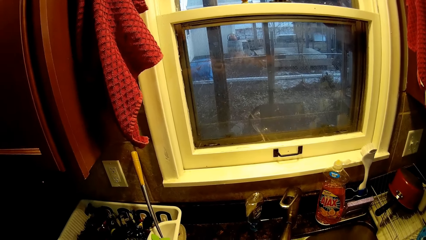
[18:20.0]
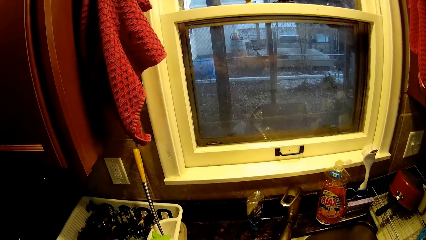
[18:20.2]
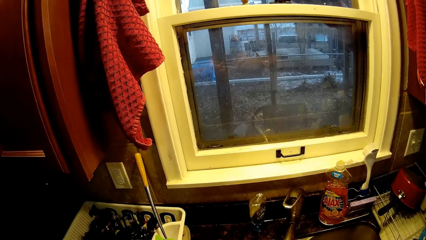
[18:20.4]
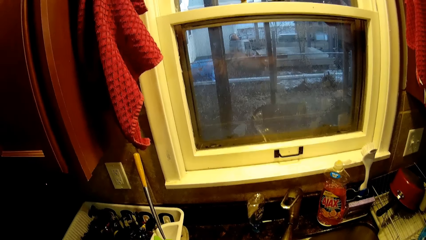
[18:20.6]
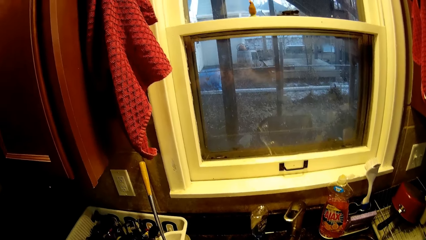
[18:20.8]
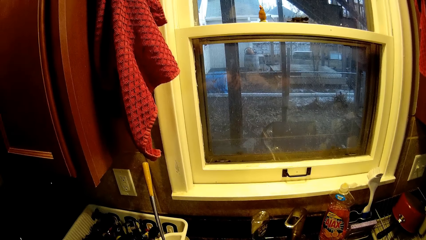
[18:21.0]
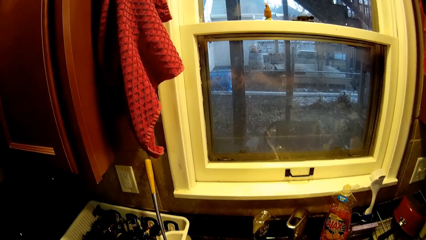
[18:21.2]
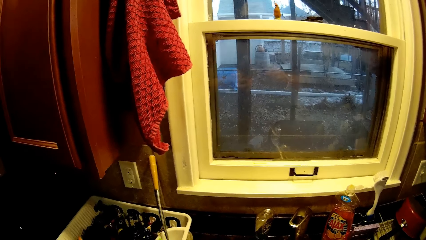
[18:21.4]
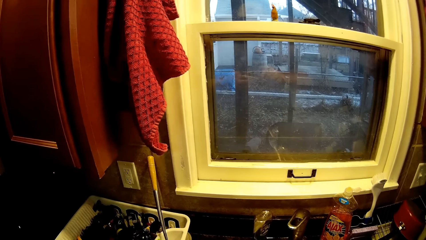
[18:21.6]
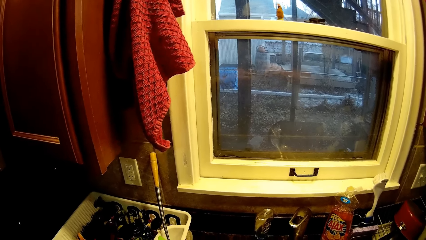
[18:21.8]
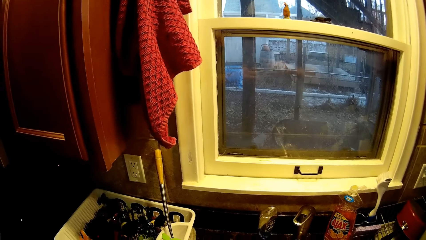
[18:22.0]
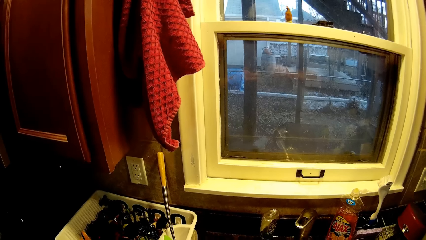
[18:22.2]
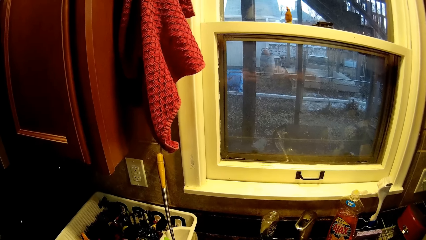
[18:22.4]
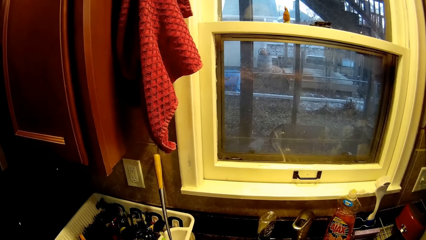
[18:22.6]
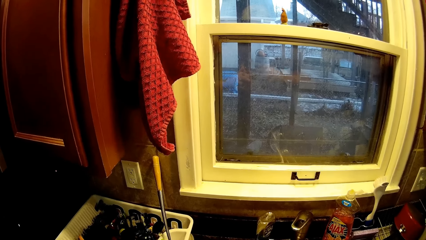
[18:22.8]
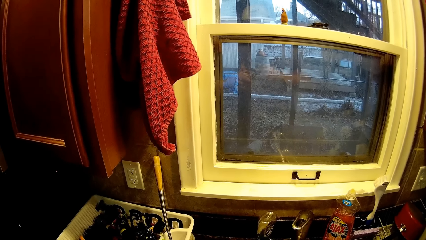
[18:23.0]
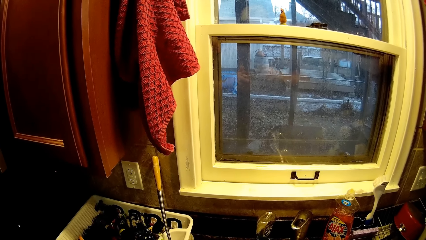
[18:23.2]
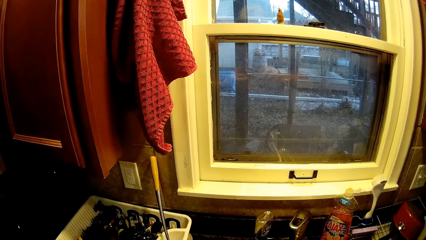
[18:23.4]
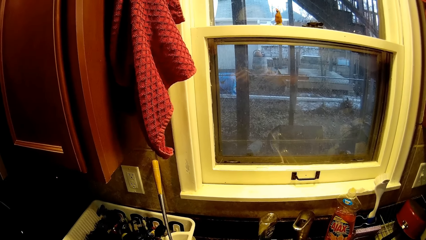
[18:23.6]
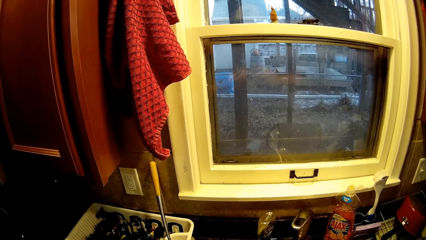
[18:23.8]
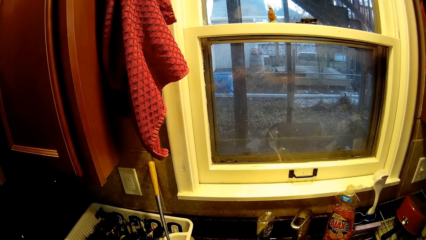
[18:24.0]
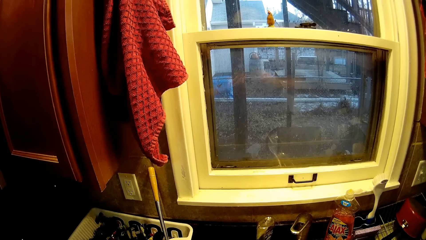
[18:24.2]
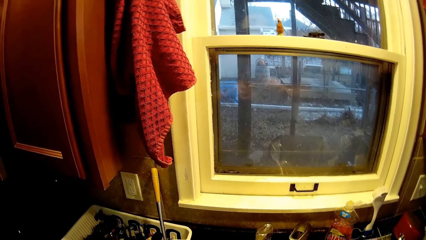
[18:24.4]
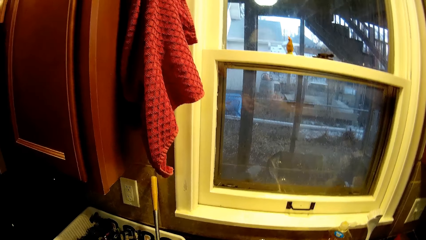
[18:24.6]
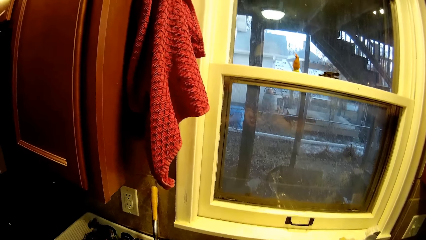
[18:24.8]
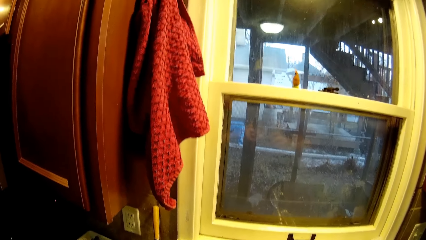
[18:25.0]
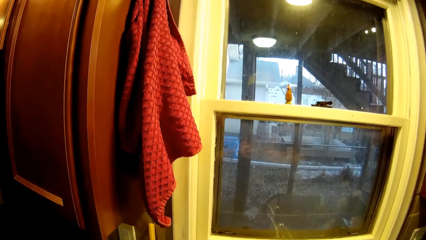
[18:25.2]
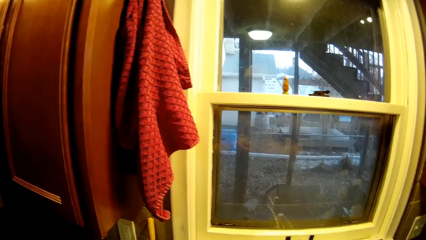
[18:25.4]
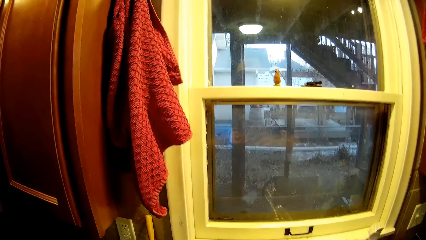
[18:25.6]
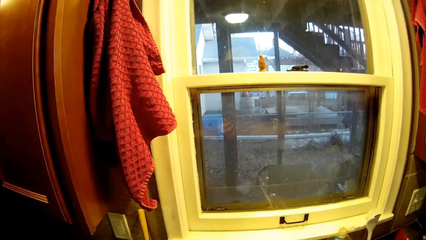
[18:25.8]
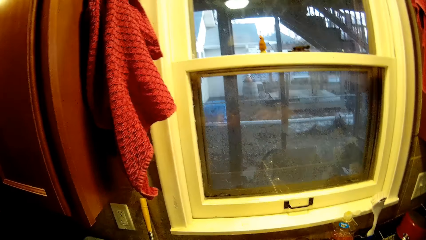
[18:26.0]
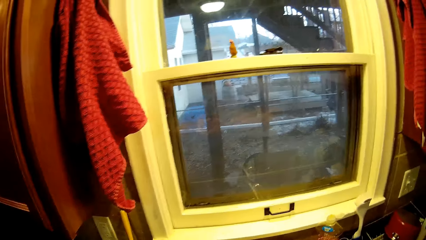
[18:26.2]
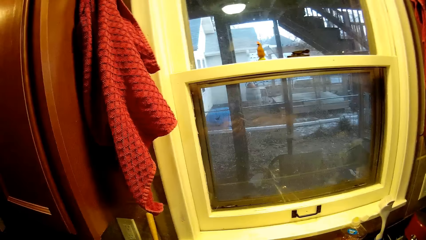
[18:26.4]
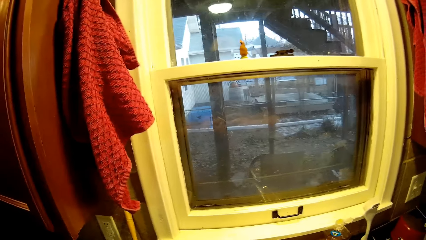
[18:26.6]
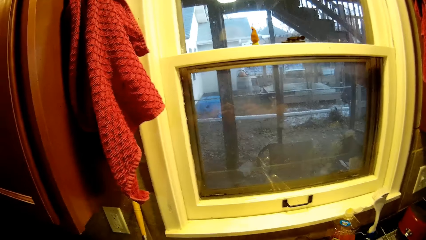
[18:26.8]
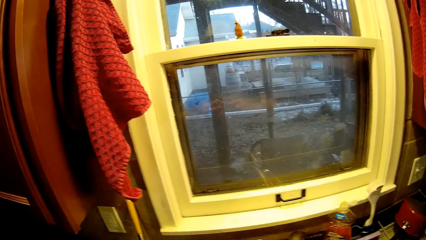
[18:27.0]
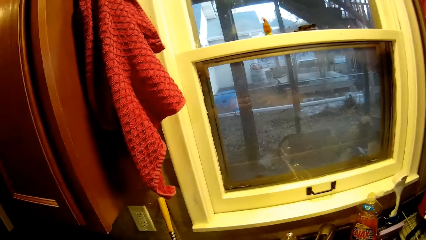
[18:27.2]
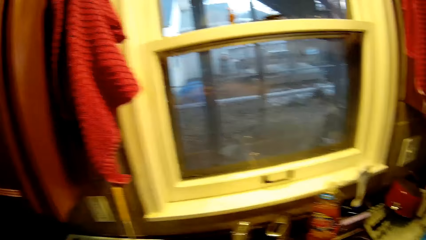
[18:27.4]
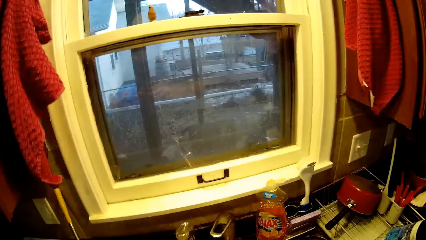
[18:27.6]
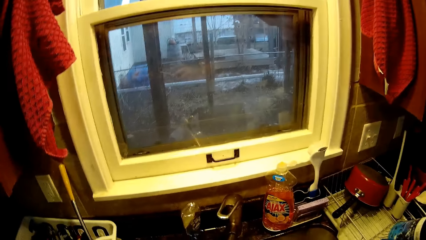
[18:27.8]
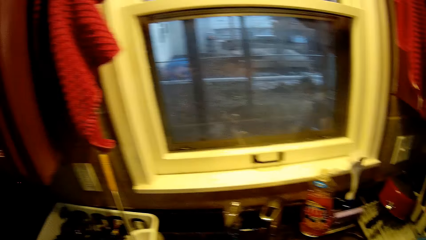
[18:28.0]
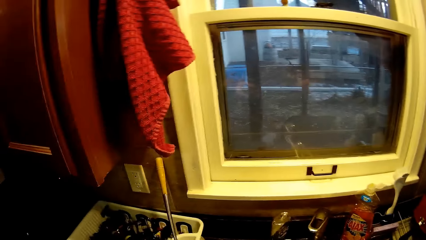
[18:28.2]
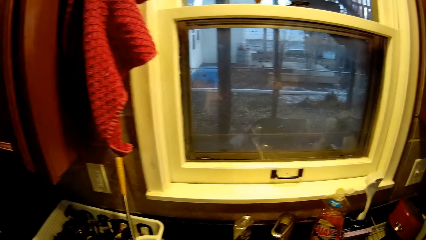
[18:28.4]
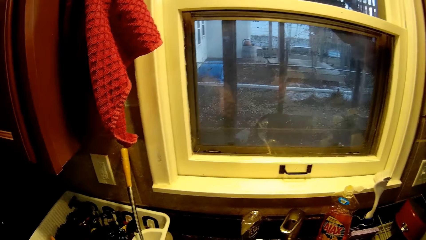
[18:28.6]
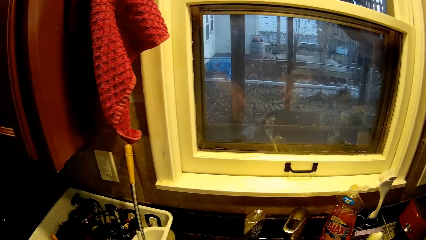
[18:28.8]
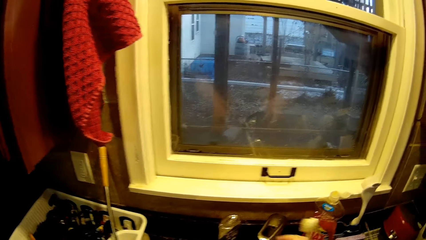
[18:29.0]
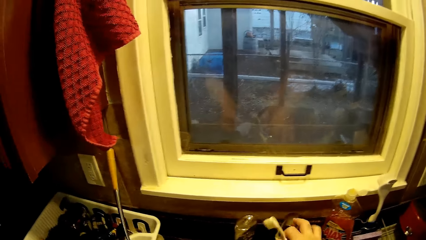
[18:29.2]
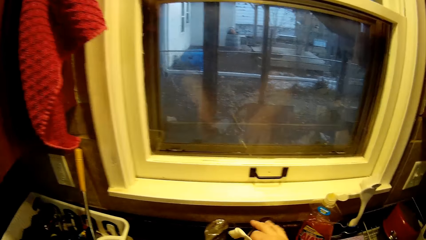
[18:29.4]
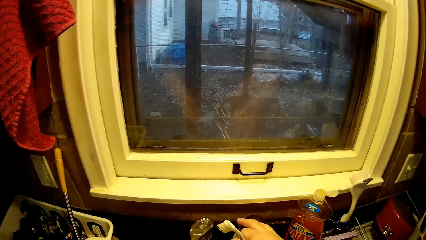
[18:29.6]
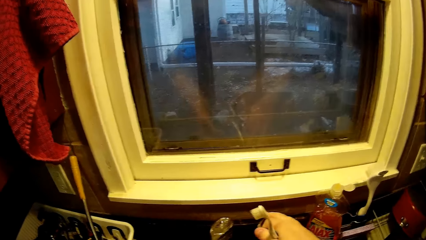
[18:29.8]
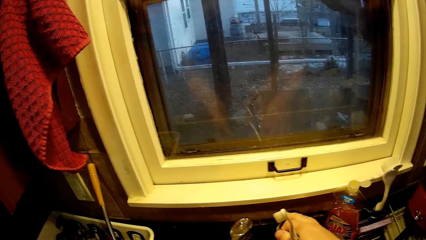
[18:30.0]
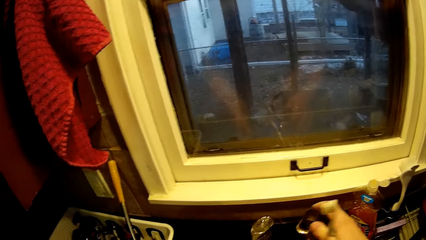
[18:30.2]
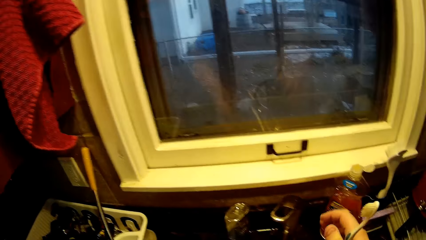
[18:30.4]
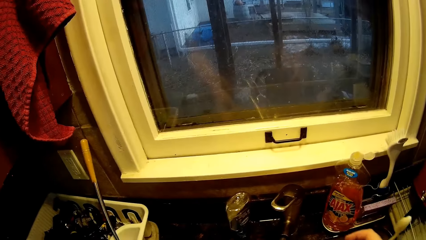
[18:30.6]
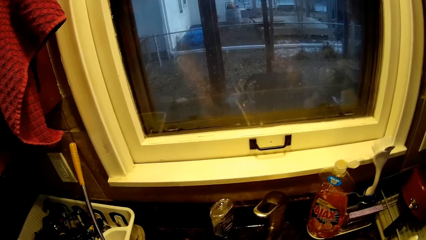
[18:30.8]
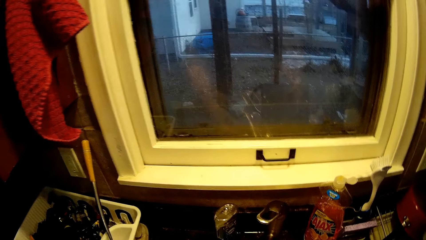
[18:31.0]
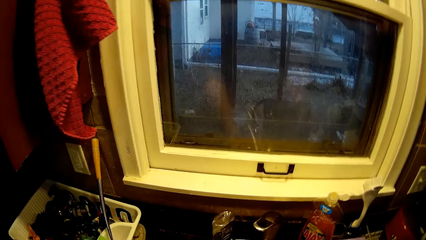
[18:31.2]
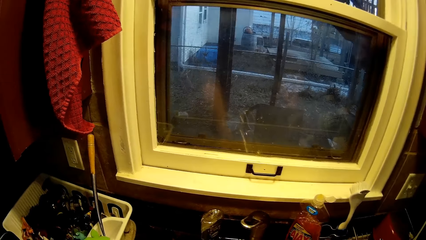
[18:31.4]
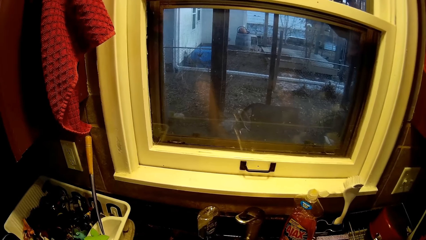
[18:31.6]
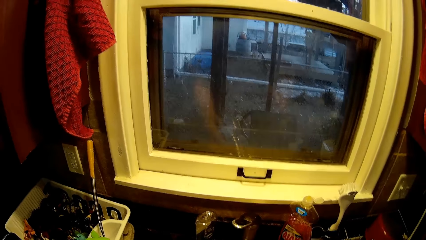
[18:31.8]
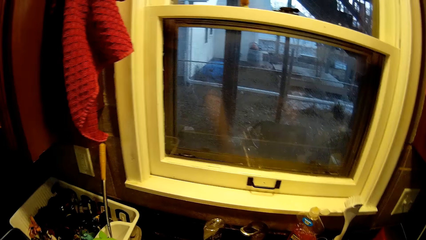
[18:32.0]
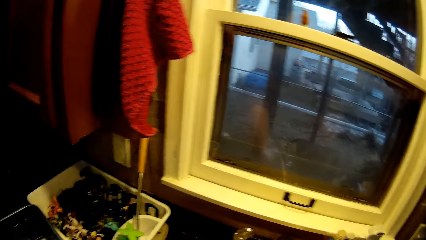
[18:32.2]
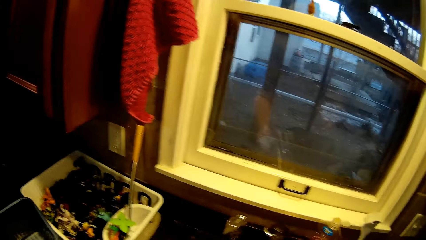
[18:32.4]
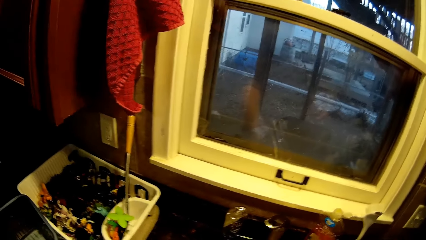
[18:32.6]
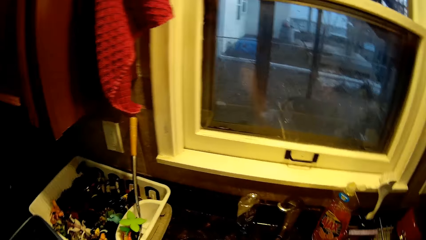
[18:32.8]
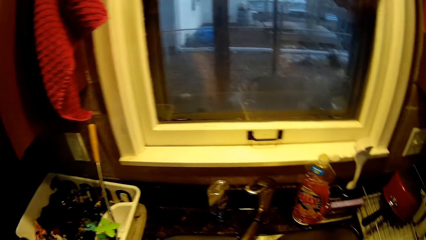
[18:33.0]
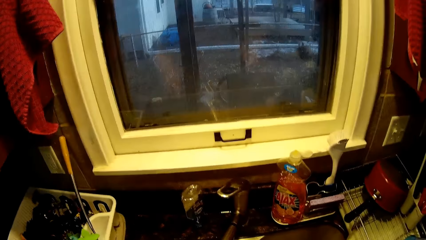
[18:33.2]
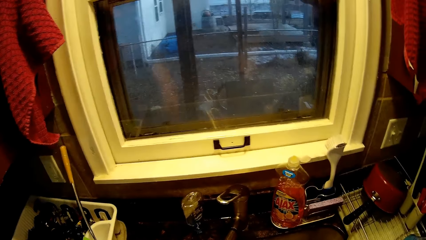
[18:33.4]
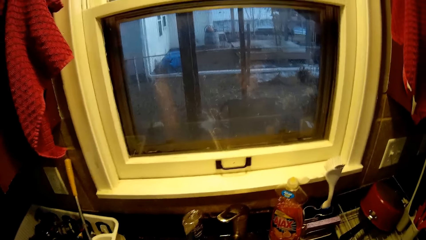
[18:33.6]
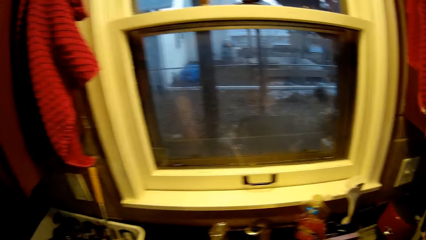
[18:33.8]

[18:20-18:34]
The camera wearer scrubs a toy with a toothbrush. They hold the toothbrush. They open a tap of water. They turn around. They rinse the toy.

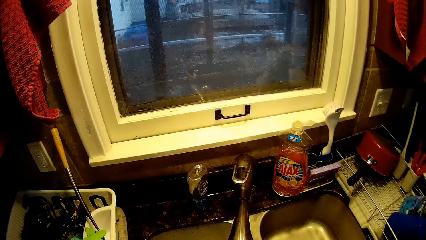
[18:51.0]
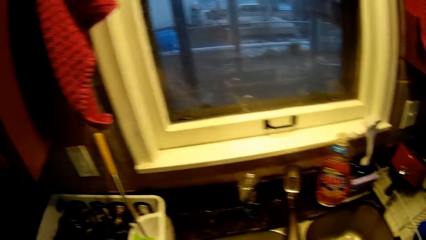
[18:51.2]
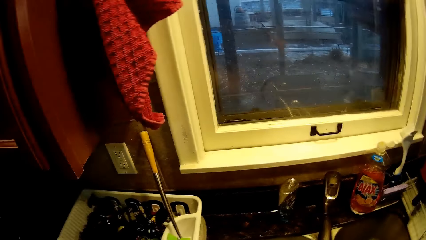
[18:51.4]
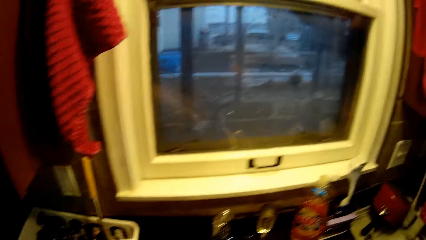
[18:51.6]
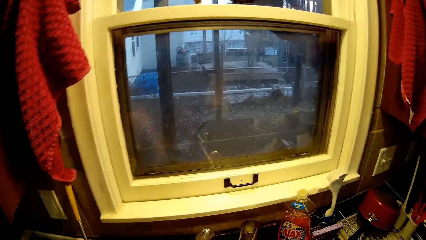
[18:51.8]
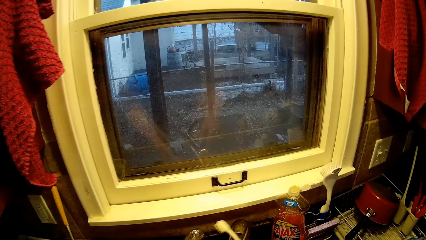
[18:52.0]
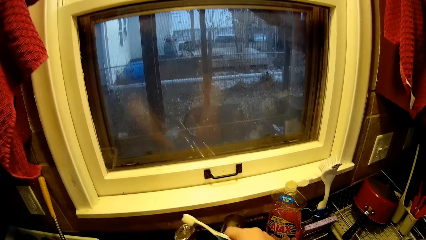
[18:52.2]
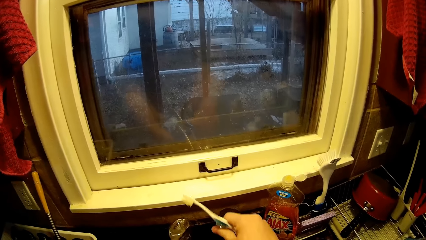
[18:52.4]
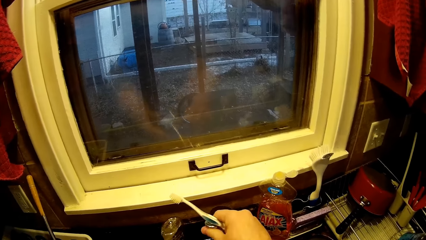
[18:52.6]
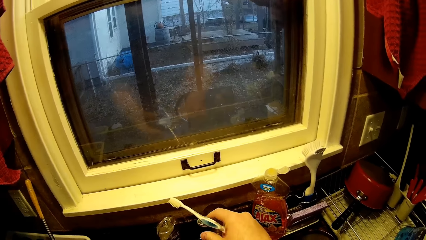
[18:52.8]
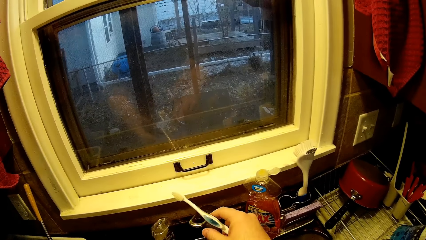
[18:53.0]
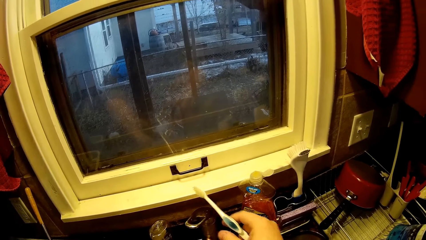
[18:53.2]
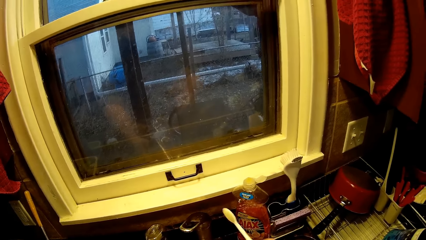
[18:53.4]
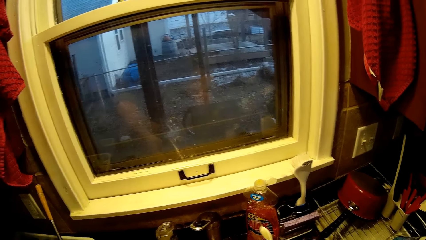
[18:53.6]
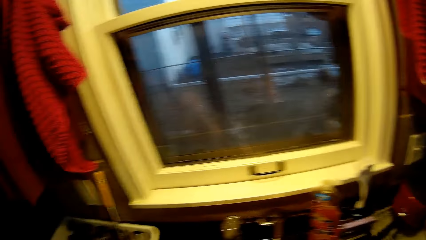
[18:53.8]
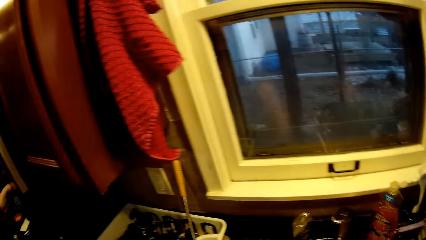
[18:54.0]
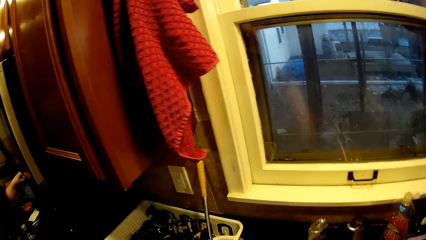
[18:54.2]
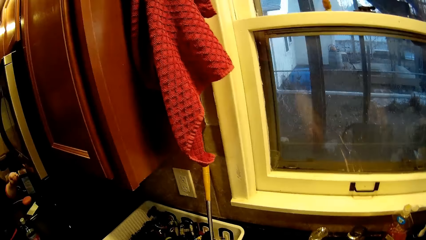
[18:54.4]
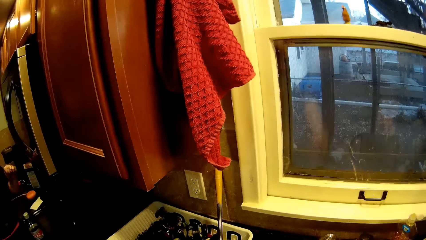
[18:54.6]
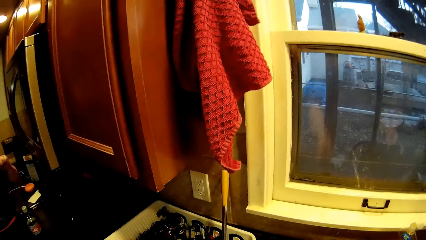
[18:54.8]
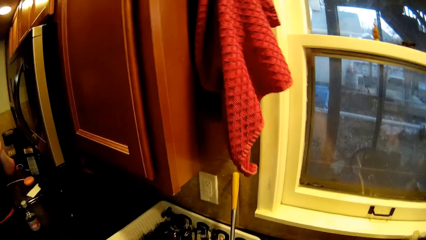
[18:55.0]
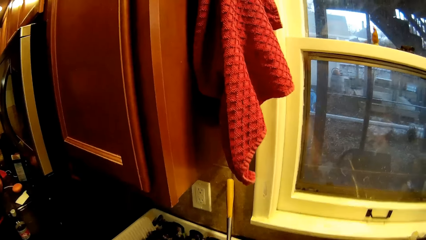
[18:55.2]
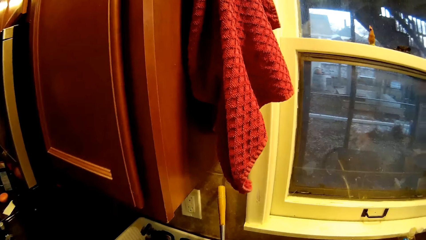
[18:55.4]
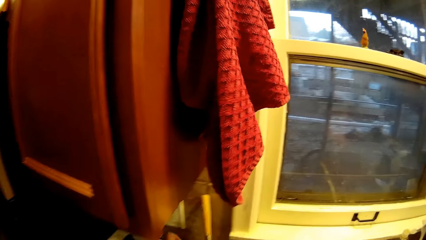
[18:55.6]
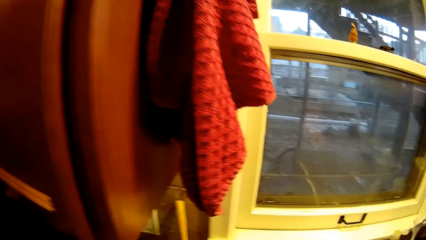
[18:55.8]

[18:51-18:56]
The camera wearer holds a toothbrush. They open a tap of water. They hold the tap. They hold the toothbrush. They rinse a toy. They turn around. They shake the toy. A man leans on the counter top. The camera wearer turns around.
